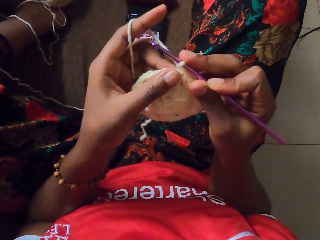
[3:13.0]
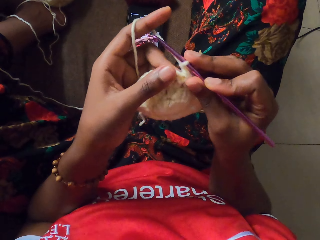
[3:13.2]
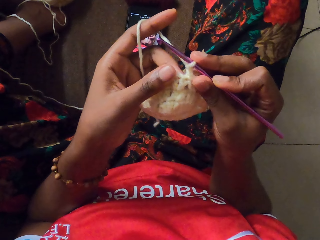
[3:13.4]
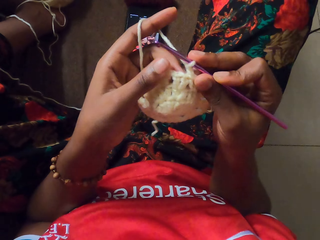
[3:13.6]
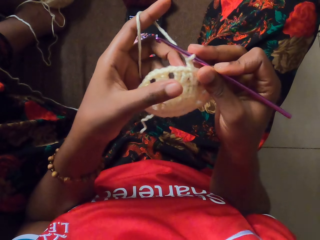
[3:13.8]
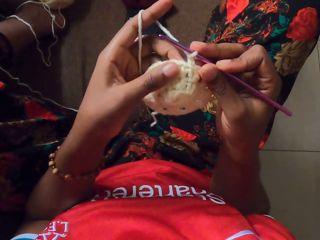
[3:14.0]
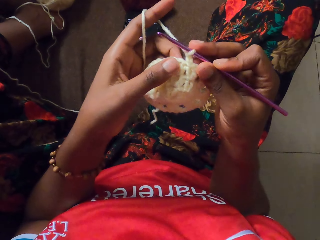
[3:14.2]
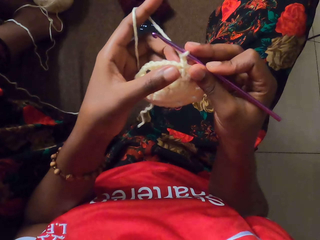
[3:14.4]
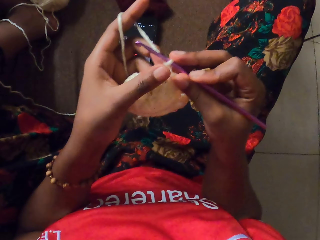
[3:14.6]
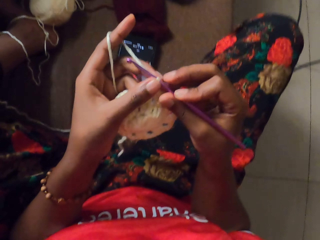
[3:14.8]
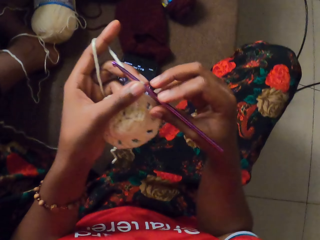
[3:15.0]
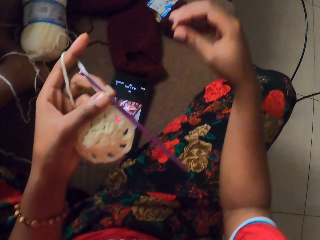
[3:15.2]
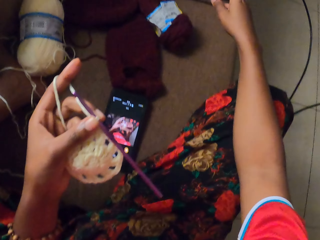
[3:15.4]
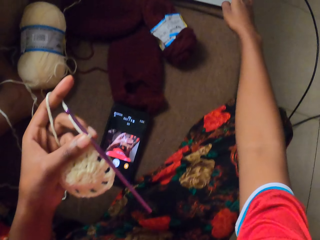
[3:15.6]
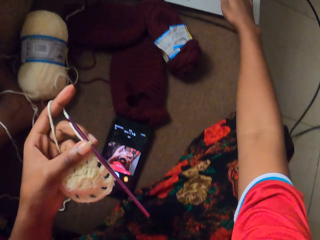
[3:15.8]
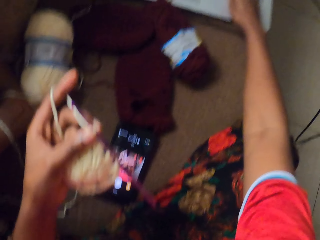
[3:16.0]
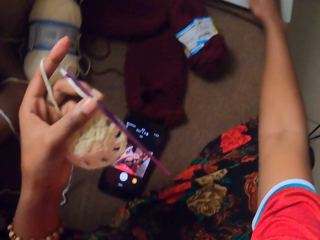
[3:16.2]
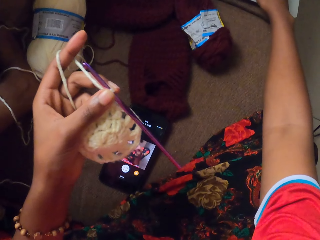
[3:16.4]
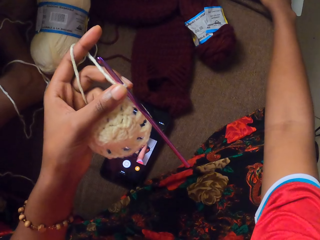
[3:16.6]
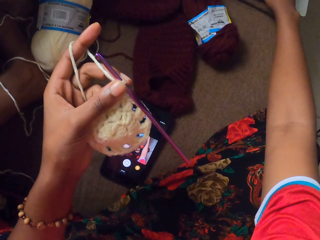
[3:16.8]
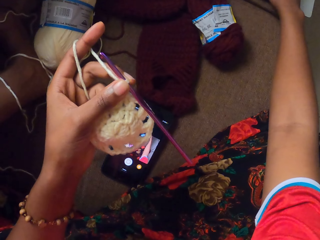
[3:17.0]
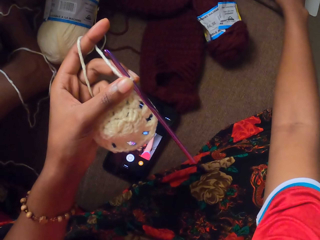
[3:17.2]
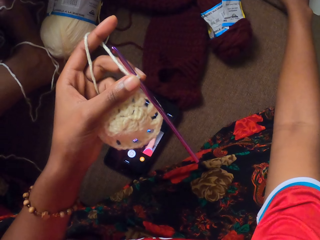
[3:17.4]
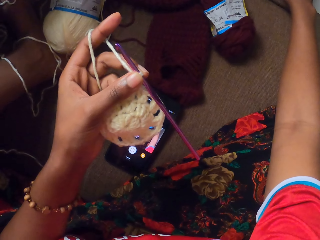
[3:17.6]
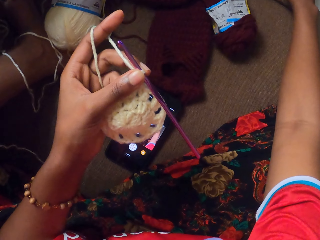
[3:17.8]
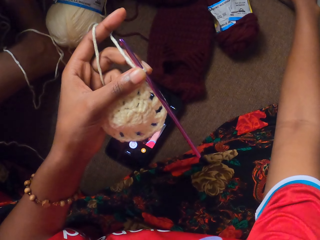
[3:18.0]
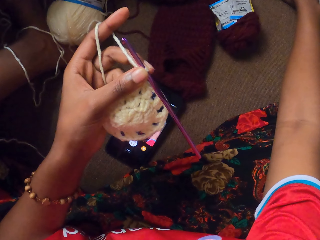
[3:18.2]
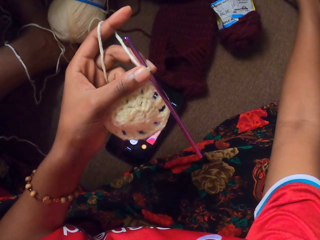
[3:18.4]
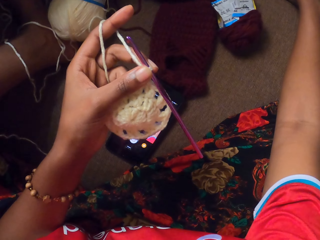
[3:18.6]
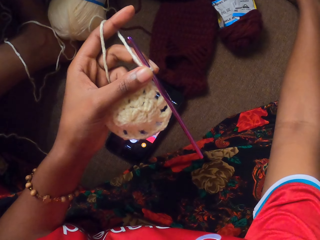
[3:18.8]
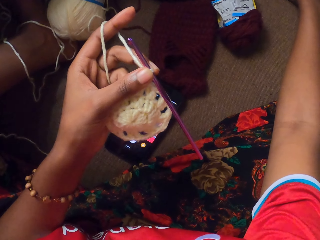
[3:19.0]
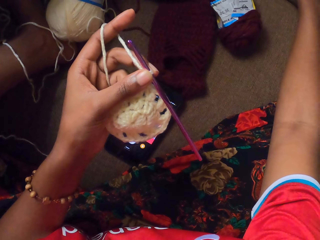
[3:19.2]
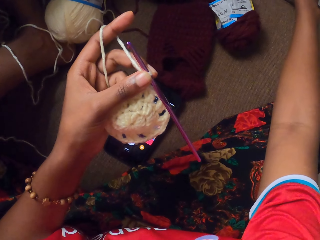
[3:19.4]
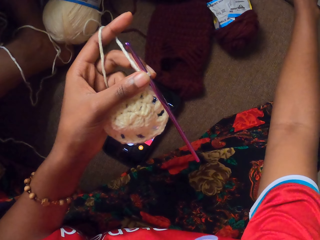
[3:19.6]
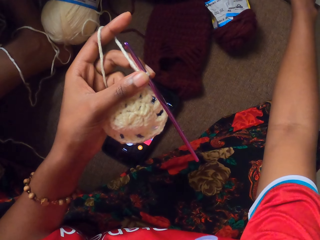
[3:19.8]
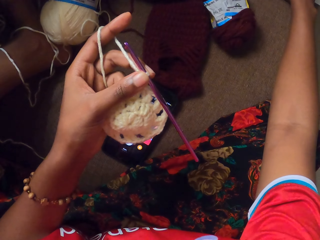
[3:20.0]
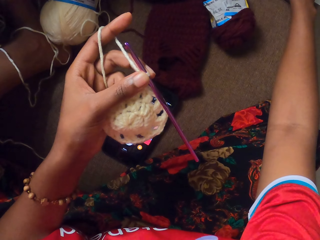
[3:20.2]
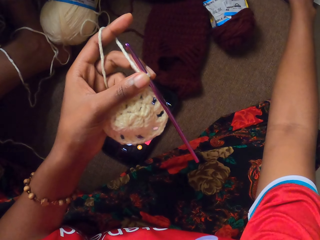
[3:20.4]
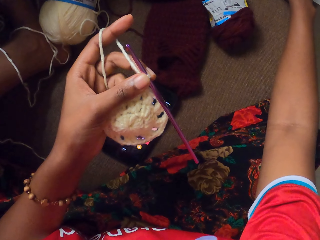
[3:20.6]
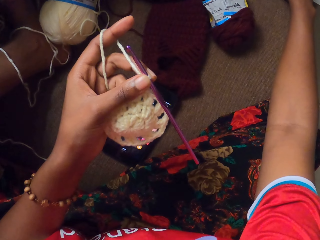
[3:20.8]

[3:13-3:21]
The camera wearer stops crocheting. She drags on the mousepad on a laptop with her right hand.

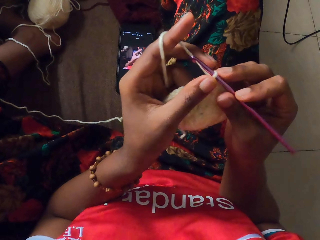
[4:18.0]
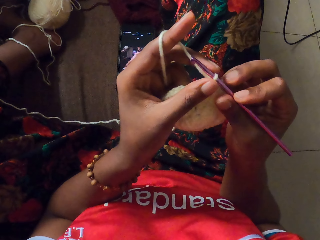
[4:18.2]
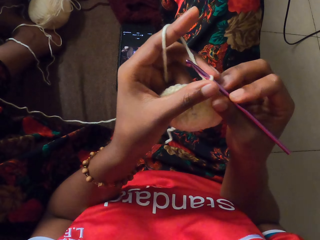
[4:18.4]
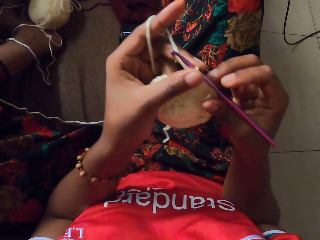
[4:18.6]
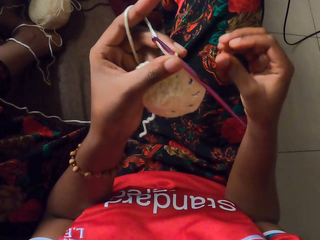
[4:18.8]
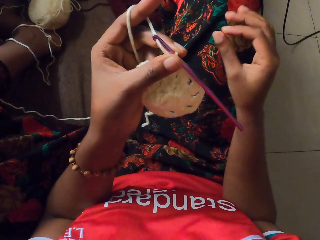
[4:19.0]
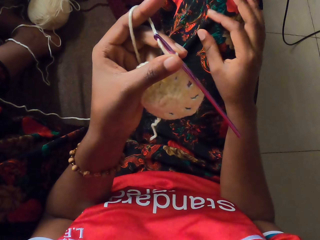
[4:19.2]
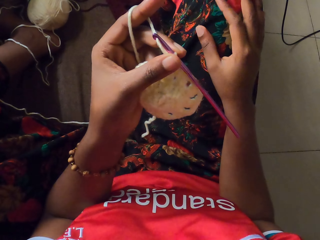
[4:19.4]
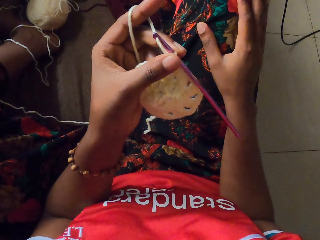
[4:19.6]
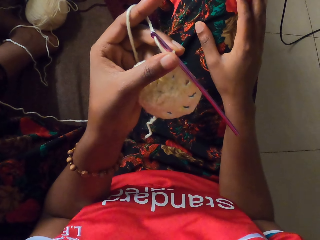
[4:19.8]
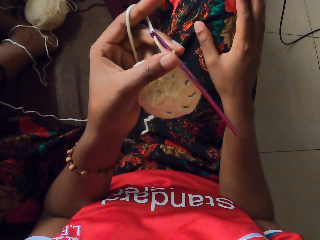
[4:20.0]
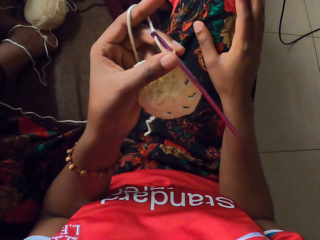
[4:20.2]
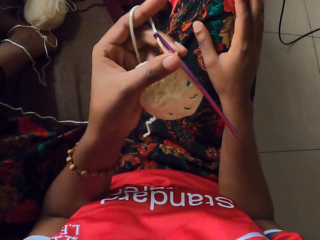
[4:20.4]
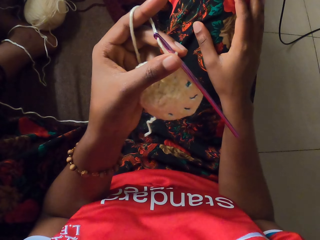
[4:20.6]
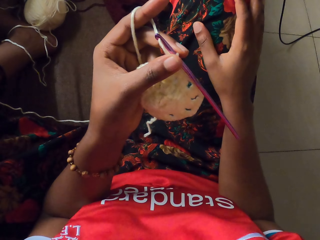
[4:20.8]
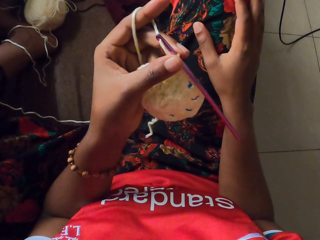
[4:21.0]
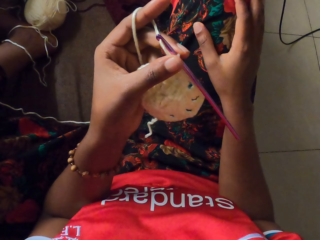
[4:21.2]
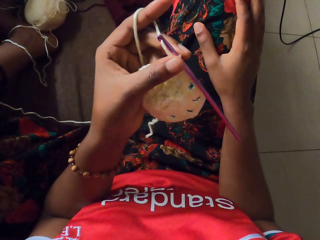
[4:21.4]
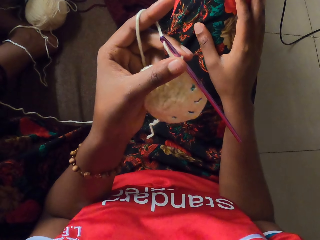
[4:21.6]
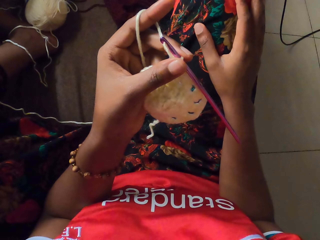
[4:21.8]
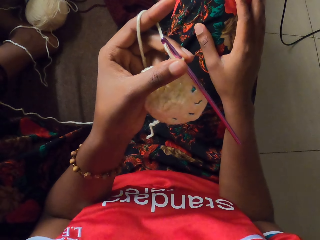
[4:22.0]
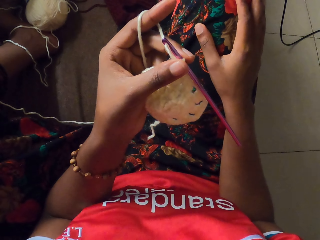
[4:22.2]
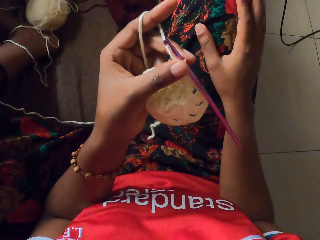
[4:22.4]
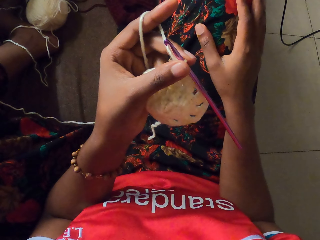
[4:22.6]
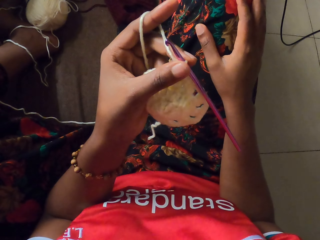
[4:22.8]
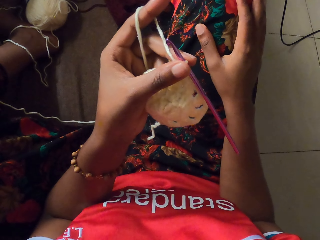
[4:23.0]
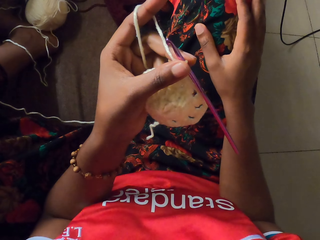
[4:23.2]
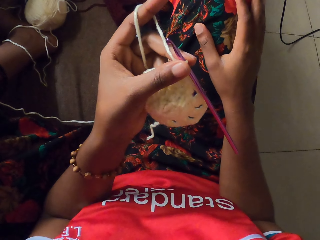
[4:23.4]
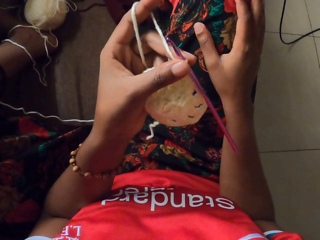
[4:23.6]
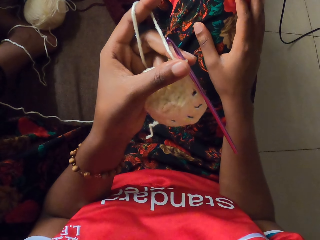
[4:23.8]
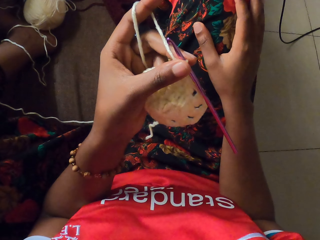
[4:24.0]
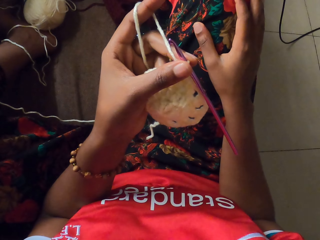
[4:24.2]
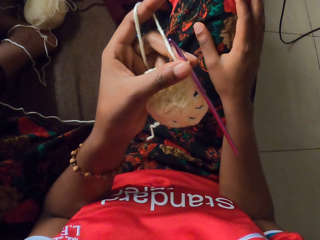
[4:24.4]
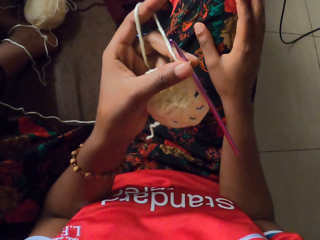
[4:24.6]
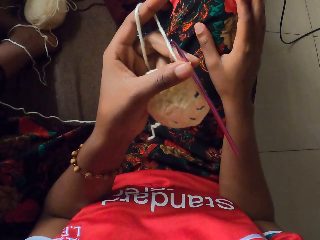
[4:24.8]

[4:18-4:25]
The camera wearer drops her right hand on her left thigh.
